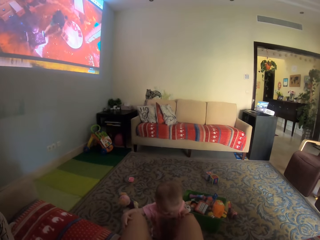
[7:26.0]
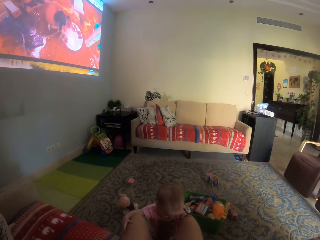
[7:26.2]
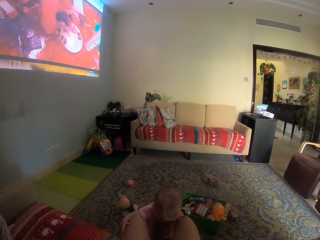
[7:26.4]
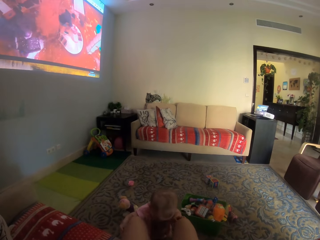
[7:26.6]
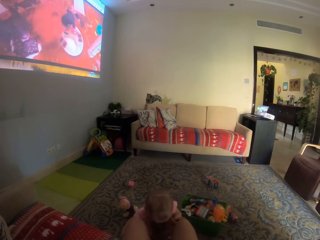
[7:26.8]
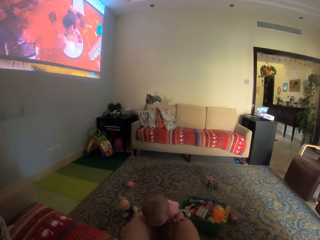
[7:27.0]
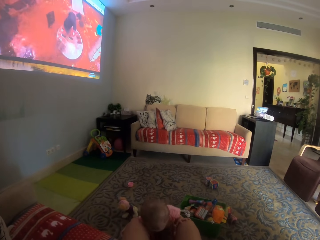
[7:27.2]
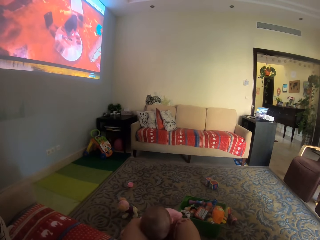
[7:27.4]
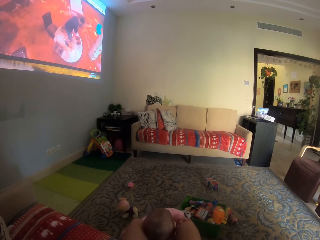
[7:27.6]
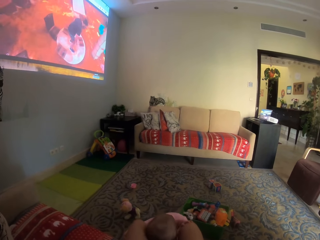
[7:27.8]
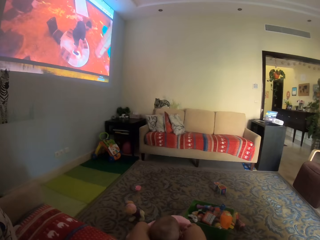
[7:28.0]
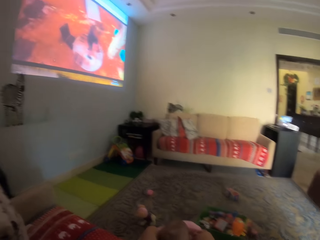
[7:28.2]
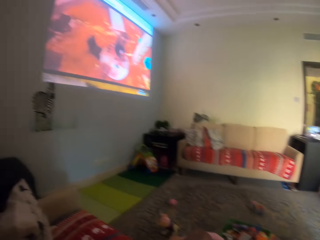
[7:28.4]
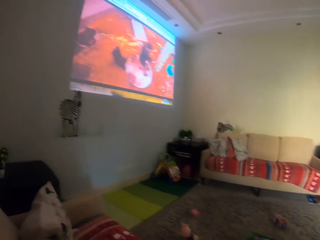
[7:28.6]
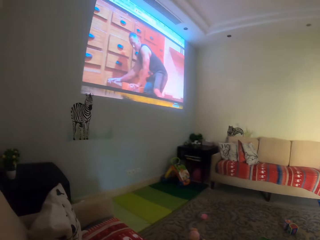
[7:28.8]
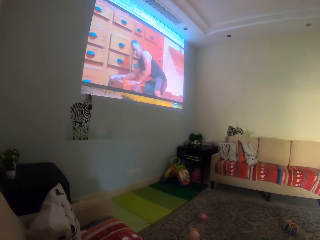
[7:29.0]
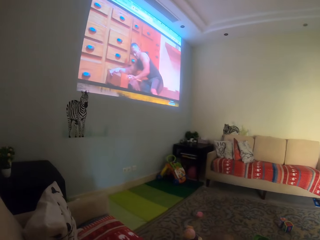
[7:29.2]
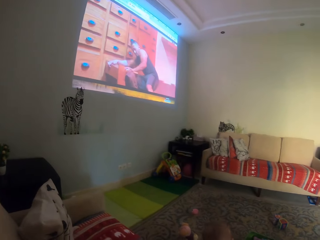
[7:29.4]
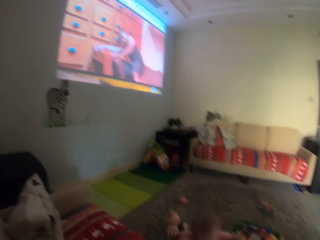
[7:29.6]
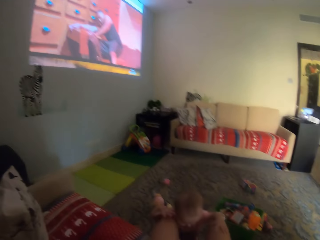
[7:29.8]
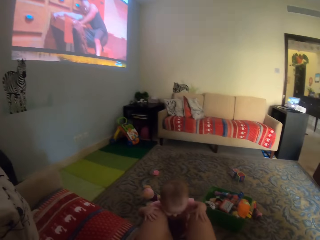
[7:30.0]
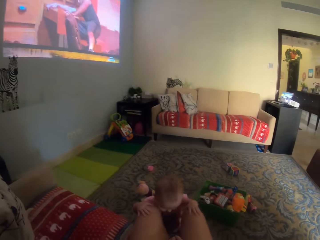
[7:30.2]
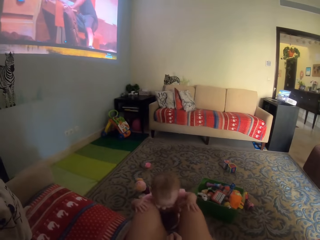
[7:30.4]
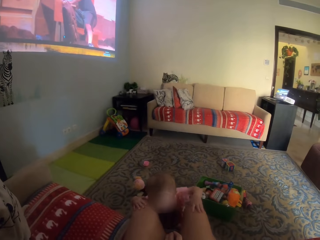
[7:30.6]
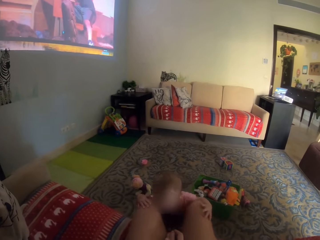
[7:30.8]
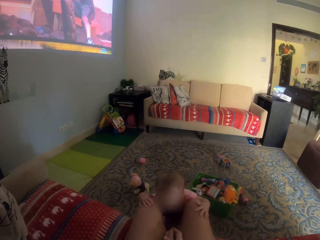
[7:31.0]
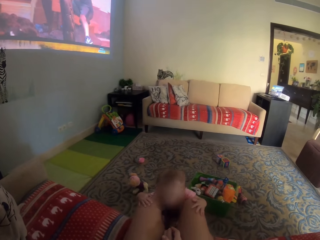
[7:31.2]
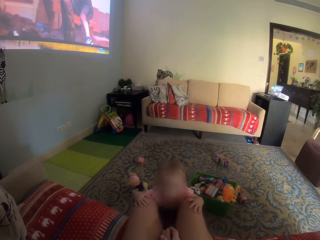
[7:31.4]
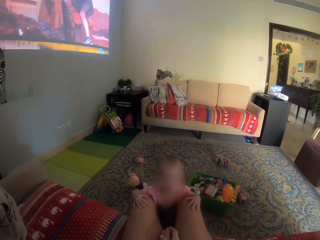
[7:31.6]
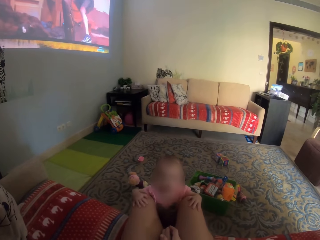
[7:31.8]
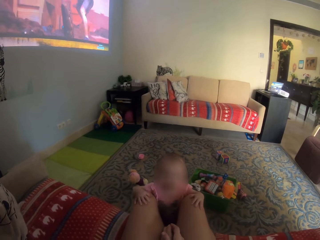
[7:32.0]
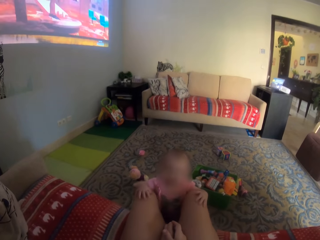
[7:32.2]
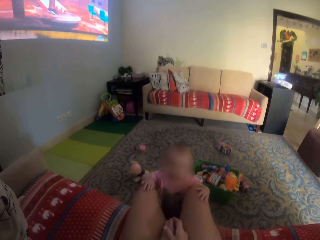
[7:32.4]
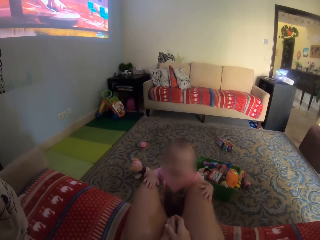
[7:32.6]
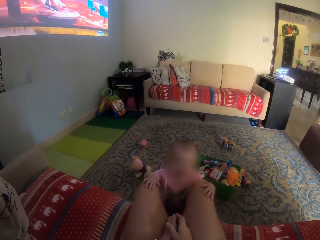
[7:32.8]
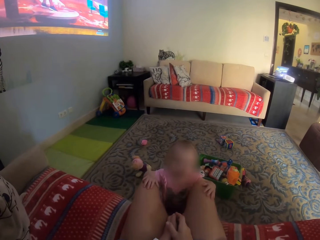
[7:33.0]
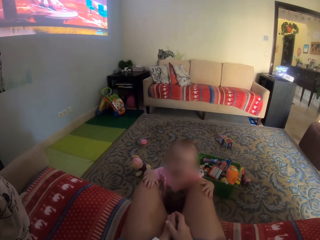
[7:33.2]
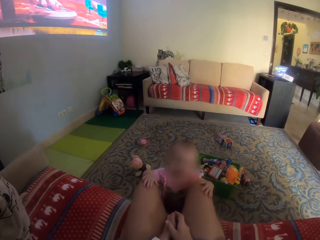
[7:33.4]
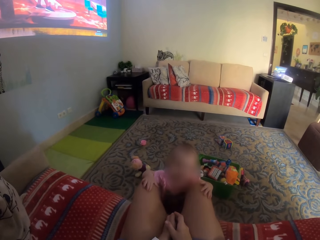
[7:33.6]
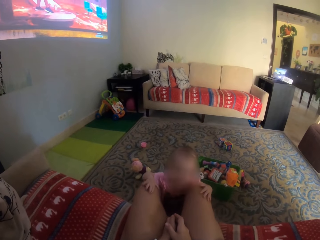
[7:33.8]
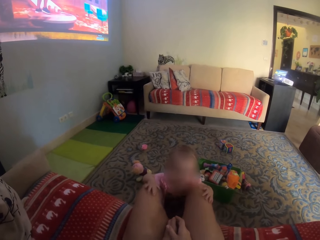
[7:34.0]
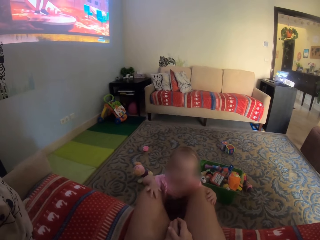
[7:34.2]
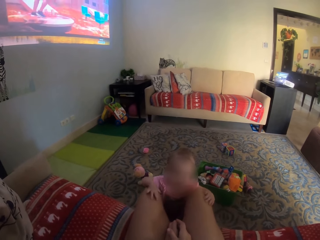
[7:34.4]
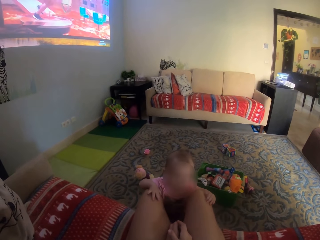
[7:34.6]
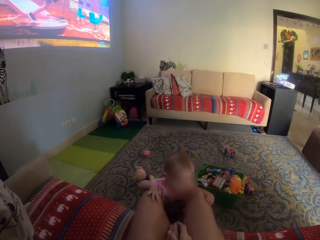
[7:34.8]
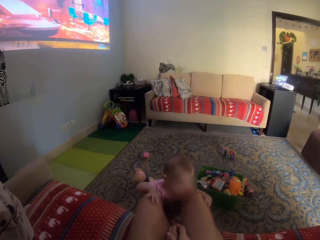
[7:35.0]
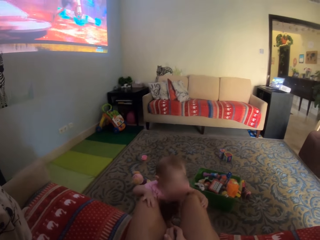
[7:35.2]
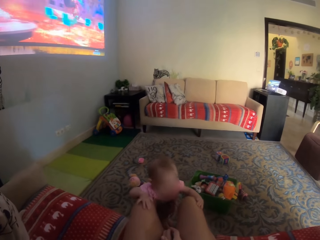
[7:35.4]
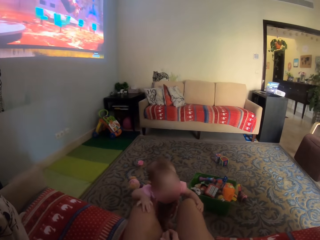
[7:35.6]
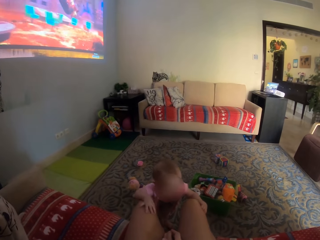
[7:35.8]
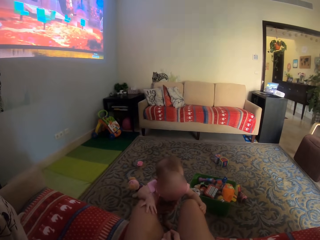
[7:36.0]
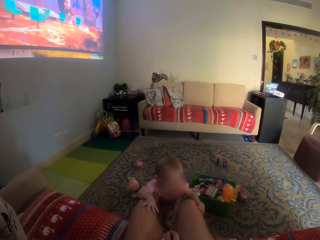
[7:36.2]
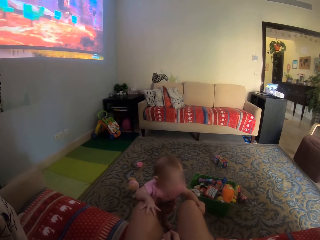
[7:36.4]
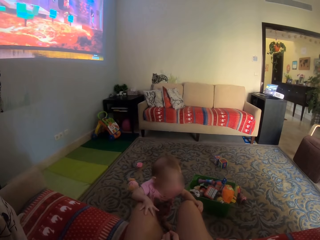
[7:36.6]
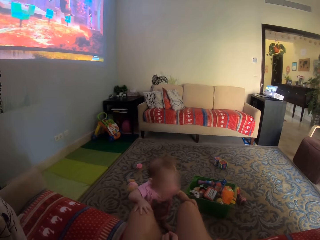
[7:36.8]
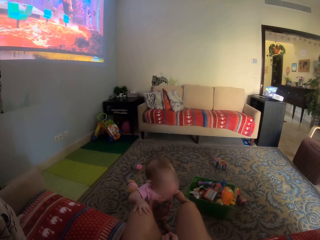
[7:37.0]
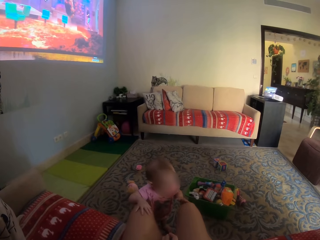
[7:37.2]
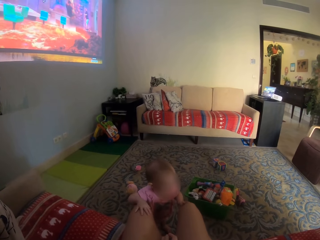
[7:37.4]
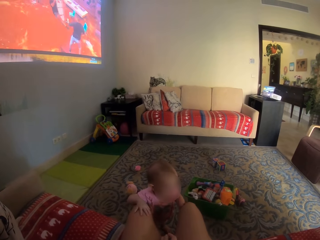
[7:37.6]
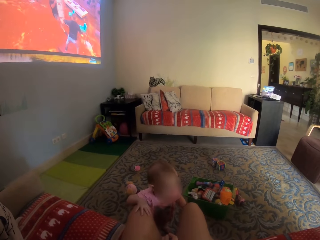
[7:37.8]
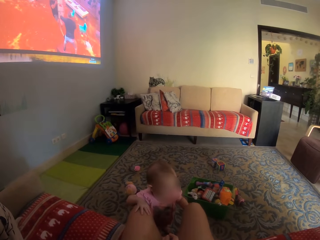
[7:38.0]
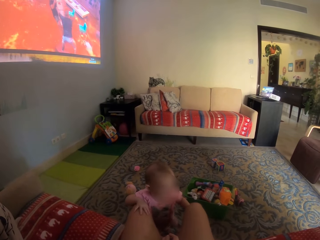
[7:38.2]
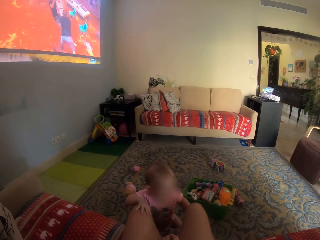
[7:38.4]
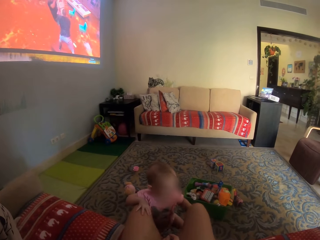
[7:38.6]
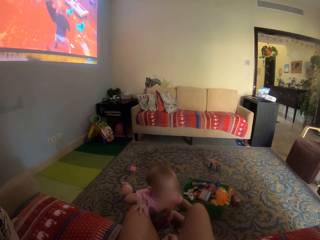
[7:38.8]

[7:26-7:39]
A child plays. The camera wearer looks around.

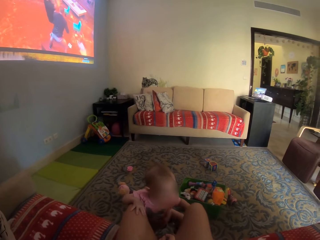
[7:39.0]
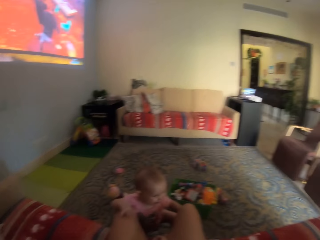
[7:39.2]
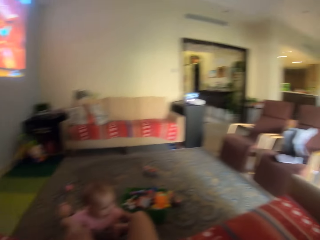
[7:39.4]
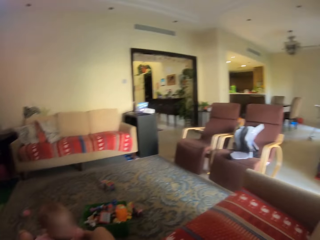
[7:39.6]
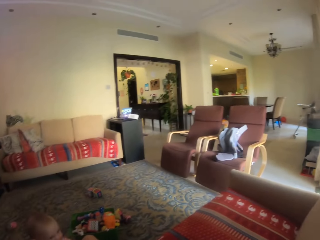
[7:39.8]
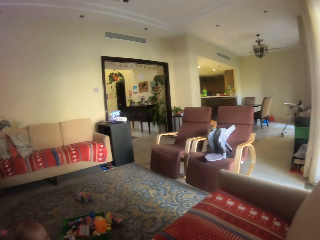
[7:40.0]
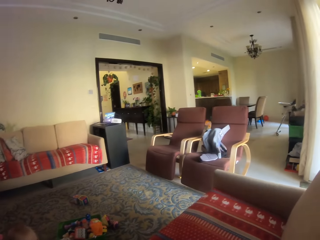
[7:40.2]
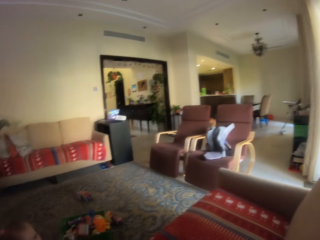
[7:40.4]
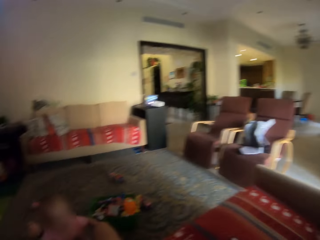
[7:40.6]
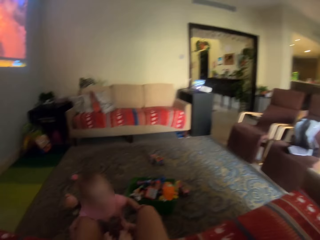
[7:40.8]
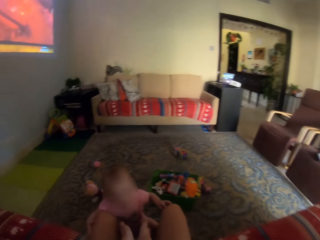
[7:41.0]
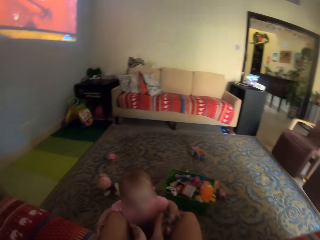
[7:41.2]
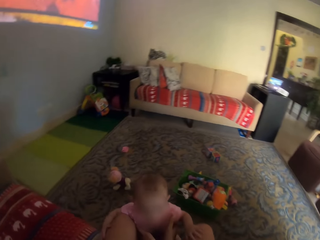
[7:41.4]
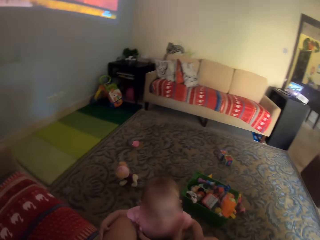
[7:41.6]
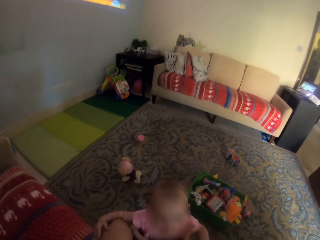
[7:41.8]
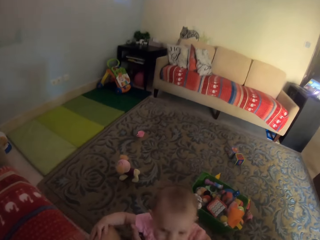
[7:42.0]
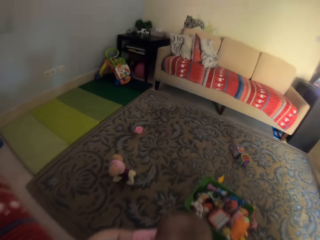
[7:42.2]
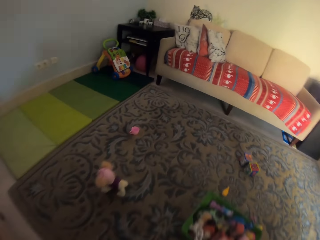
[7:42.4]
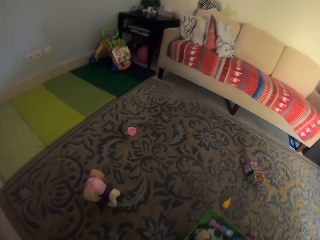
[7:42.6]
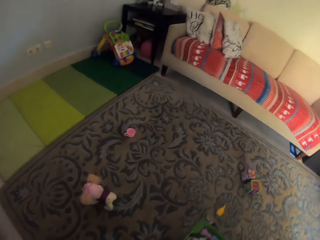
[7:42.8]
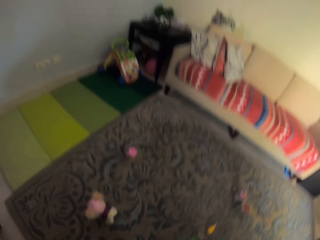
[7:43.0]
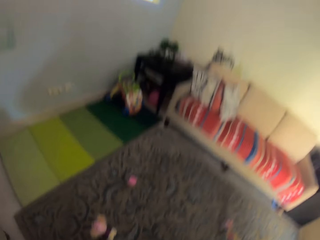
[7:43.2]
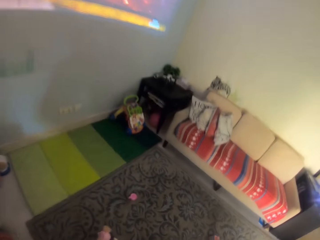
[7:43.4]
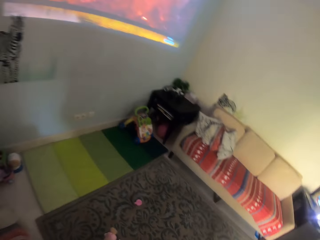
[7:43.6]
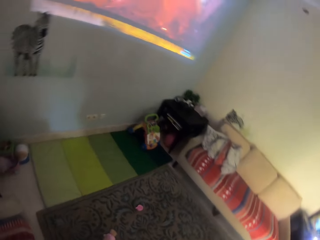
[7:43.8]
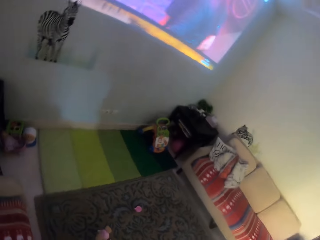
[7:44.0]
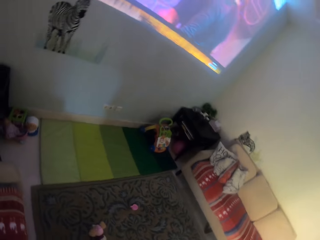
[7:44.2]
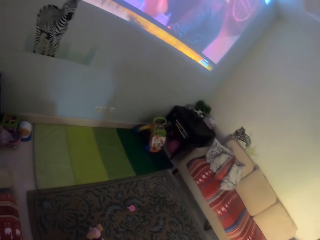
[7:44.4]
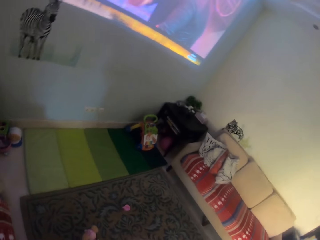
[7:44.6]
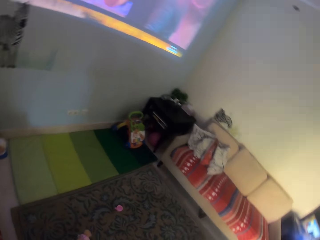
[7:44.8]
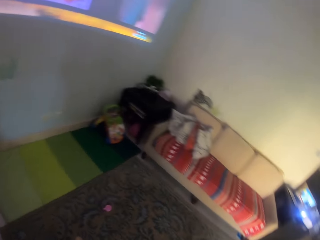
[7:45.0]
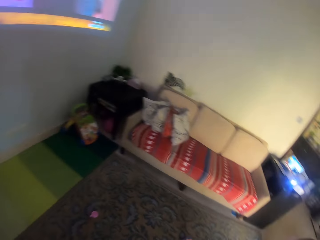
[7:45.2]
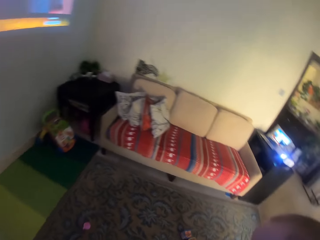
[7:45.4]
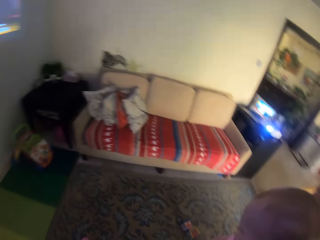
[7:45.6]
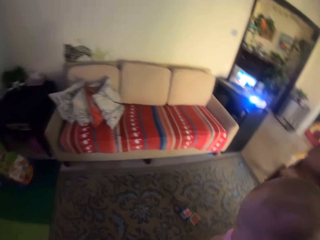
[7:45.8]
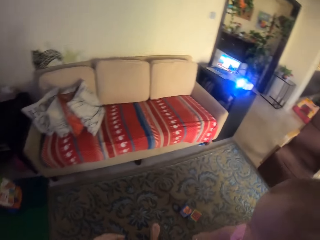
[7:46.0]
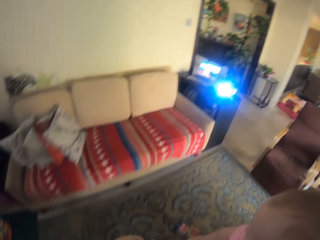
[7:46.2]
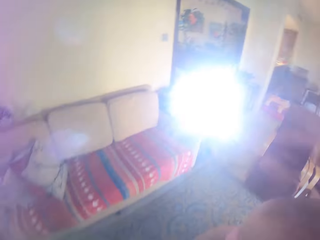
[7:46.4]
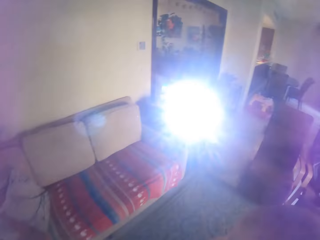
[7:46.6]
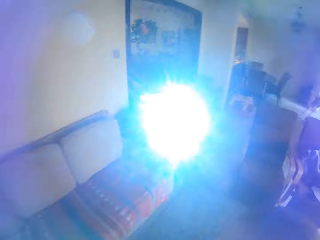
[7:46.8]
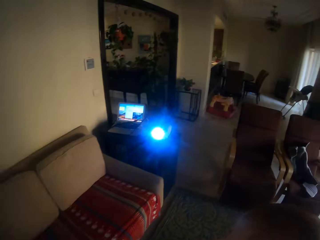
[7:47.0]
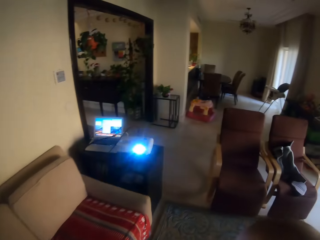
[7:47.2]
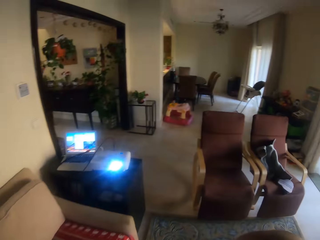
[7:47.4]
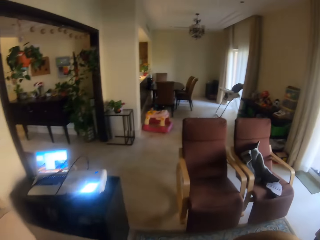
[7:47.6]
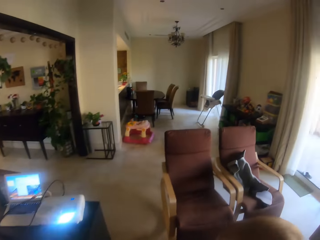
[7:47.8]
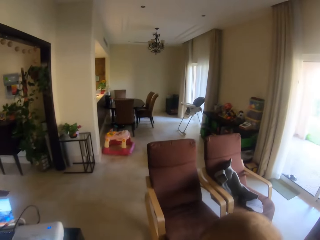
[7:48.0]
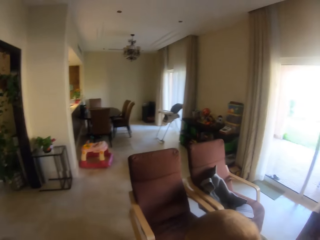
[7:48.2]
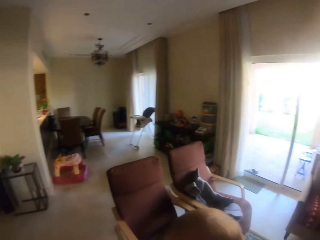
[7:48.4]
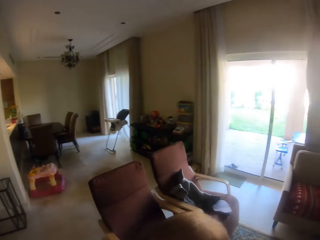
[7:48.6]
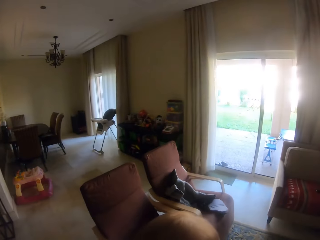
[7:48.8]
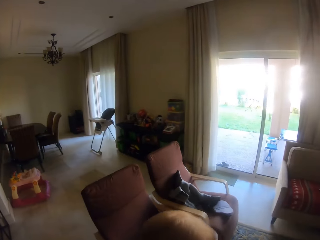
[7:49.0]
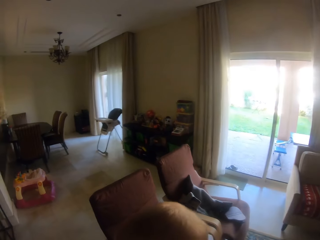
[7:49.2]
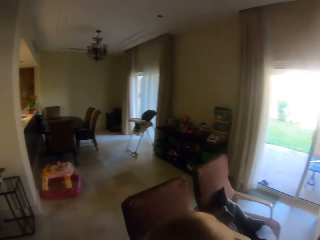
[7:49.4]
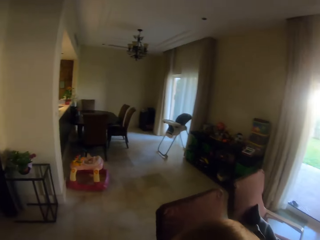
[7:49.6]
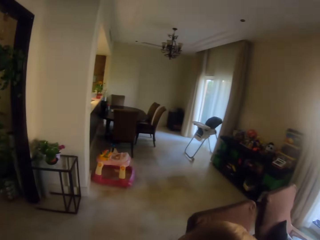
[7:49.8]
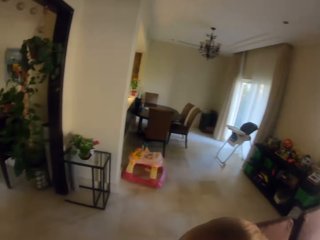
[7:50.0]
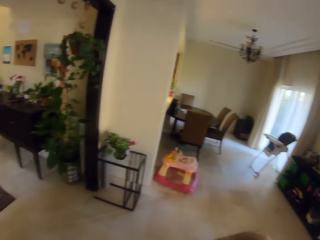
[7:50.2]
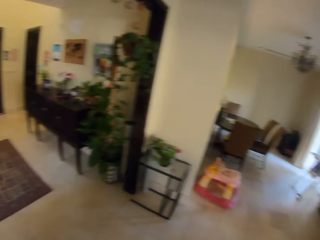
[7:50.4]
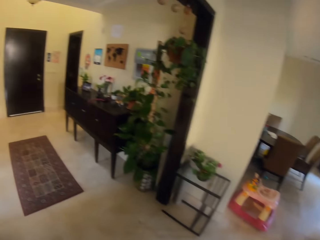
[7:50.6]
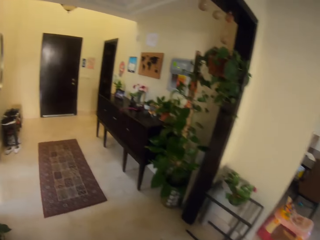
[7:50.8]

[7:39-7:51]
The camera wearer walks around the house with a baby. They carry the baby.
